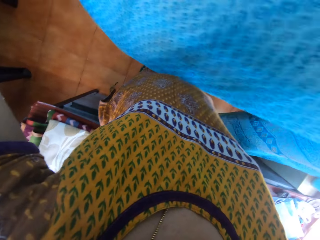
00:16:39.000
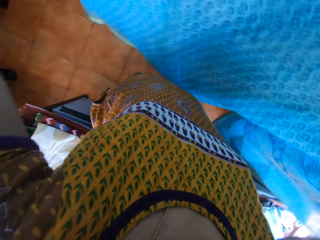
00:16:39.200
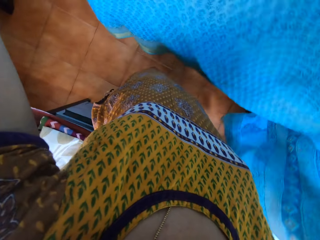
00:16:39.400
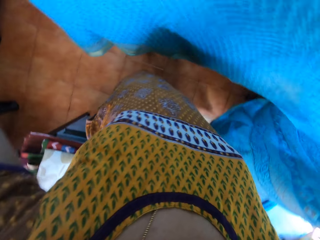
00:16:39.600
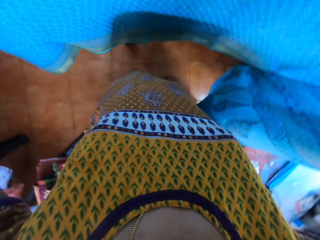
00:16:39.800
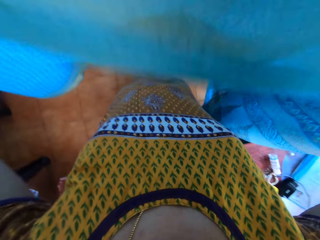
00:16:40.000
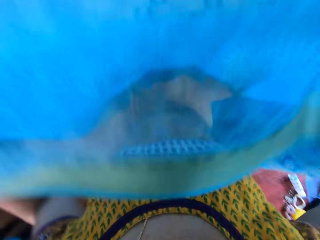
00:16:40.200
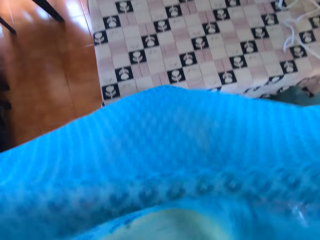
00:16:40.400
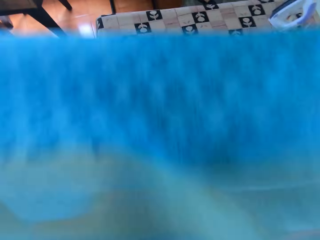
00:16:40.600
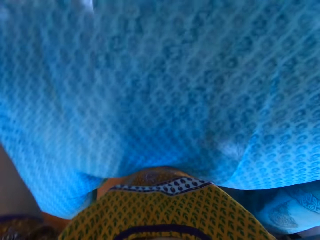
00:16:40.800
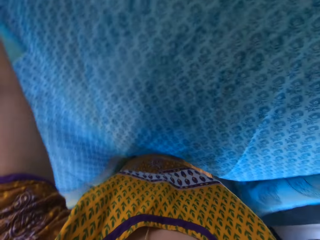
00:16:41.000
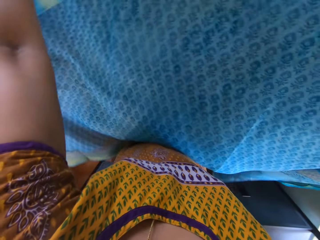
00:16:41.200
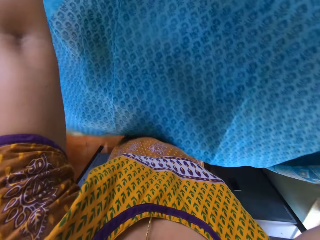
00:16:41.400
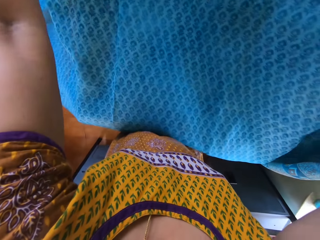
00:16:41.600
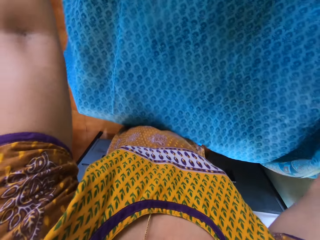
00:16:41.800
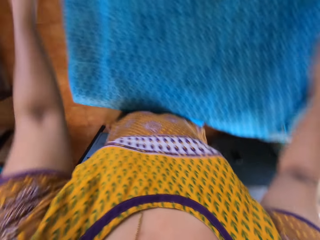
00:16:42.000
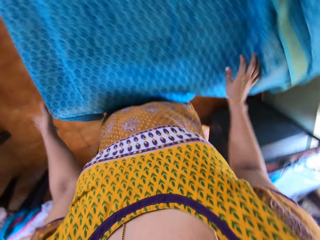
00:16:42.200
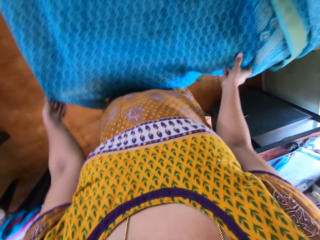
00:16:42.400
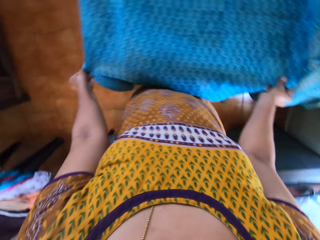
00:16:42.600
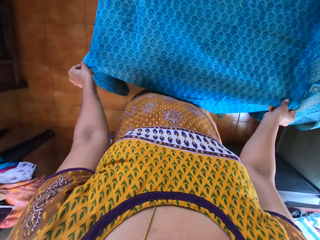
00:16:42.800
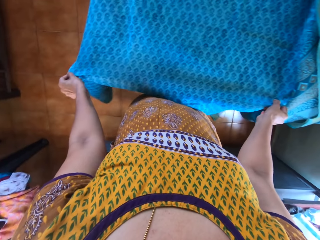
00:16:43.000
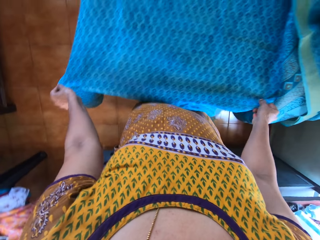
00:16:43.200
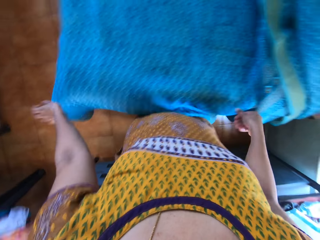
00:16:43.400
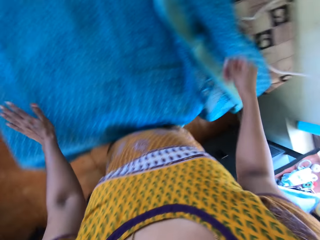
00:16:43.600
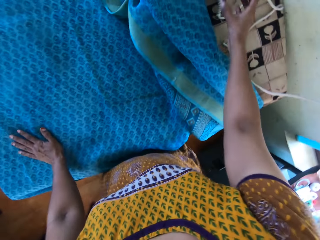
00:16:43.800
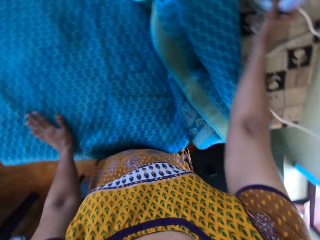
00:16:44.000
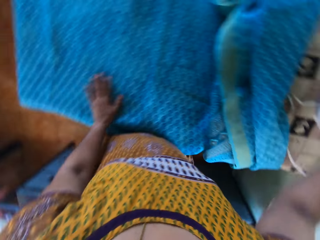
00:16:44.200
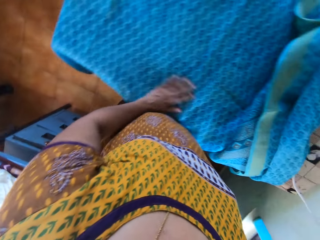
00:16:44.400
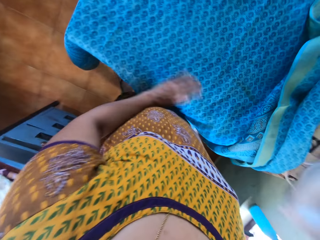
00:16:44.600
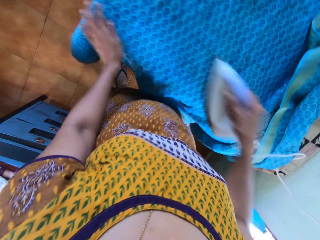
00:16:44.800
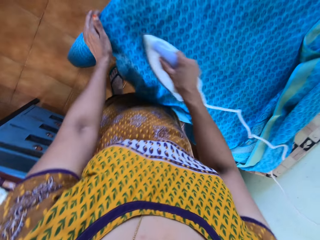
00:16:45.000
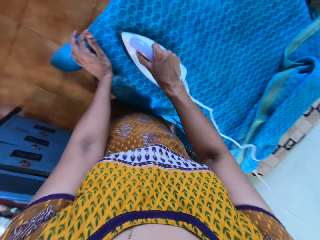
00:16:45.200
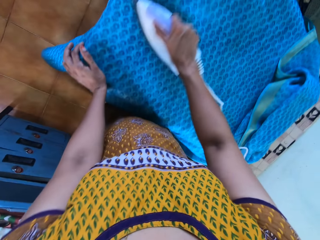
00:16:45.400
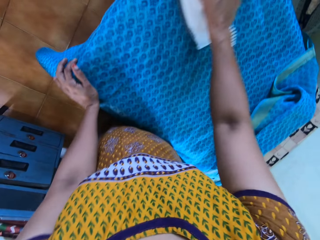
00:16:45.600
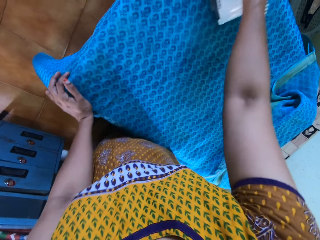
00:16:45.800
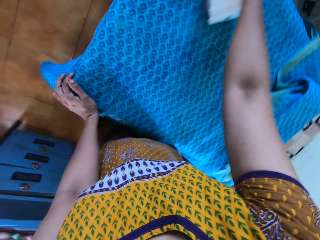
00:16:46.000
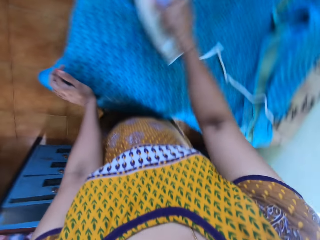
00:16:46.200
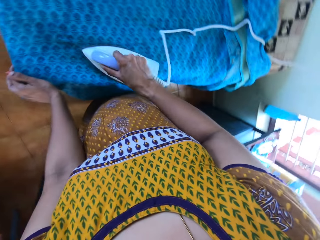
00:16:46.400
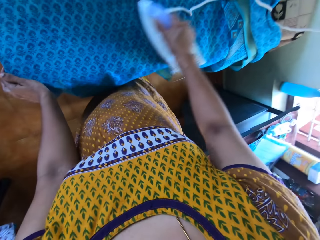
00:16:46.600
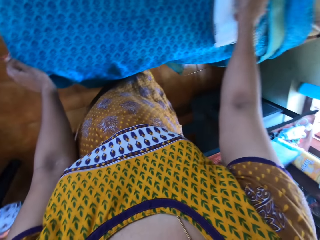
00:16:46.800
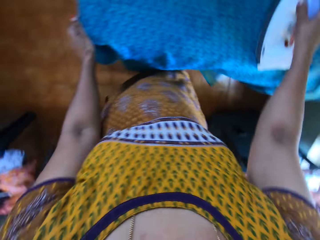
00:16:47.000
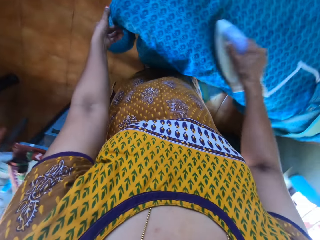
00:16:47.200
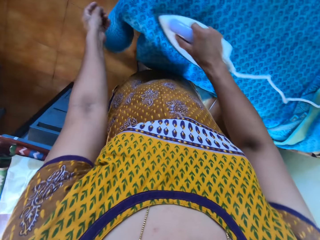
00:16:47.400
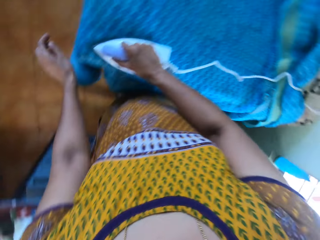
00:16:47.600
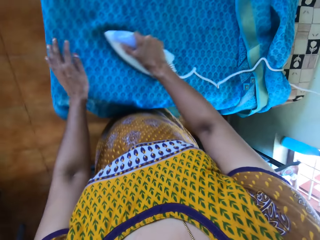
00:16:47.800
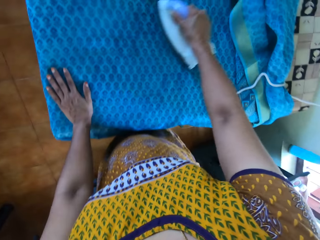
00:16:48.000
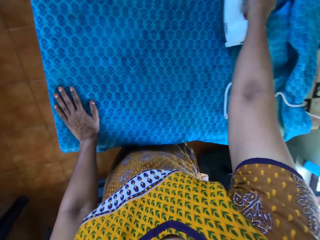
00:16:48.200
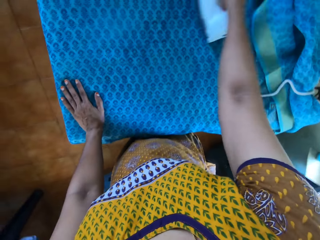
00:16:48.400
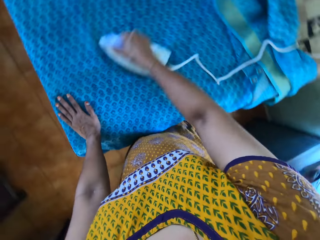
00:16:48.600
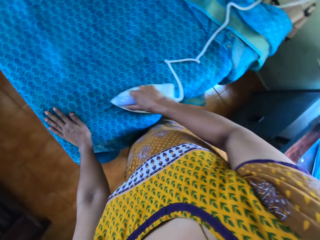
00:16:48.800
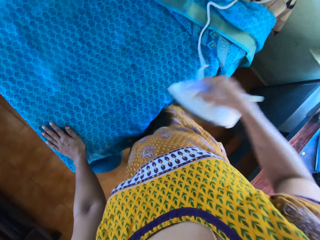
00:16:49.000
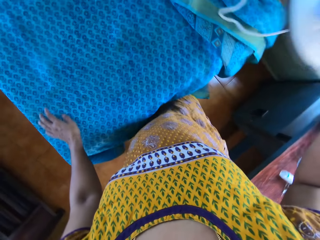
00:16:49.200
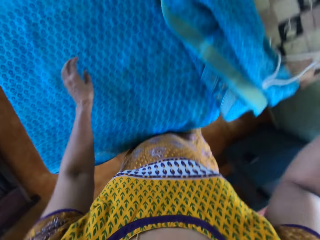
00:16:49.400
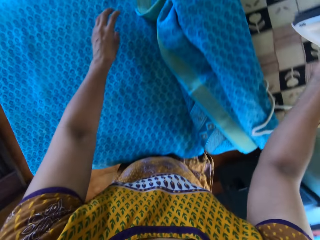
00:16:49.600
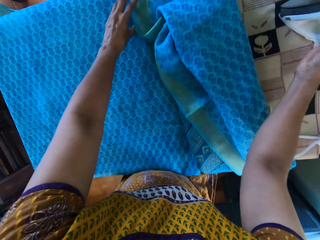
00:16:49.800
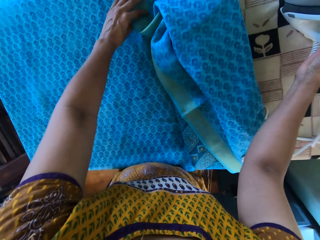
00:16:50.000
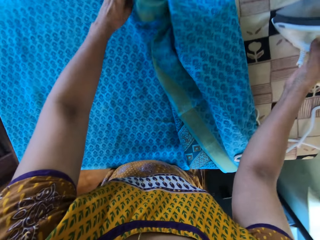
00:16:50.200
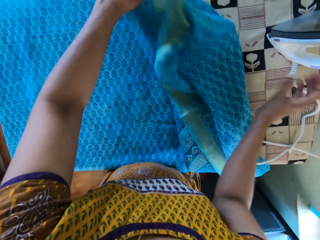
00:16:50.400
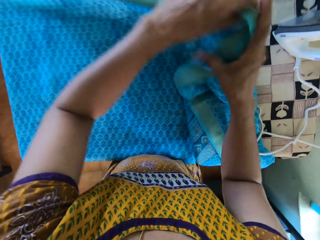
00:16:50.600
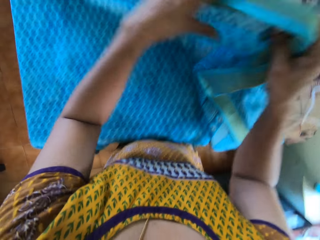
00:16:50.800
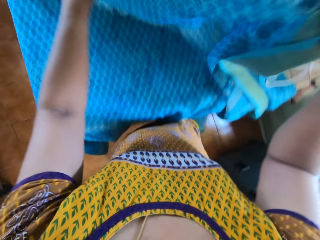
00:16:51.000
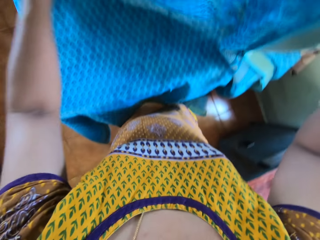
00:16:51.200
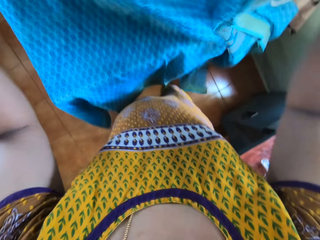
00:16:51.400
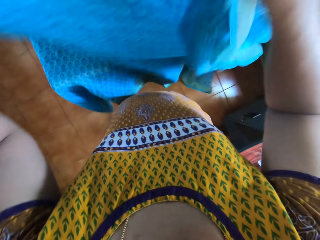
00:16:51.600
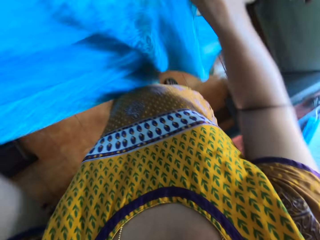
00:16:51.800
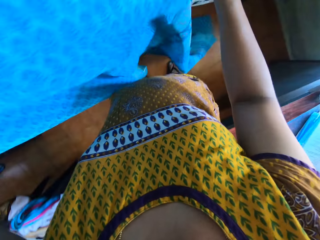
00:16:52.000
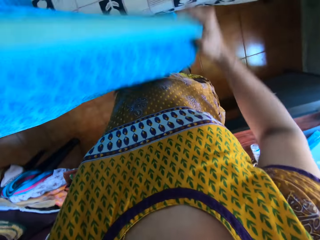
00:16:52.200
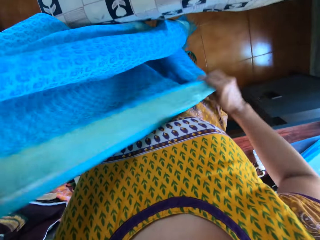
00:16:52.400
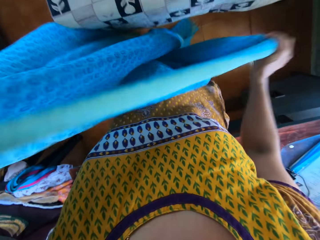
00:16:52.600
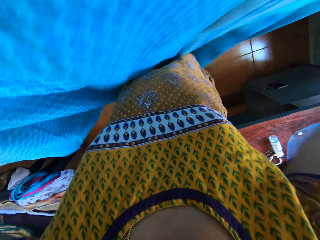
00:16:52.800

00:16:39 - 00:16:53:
The camera wearer drops the cloth on the table with both hands. She adjusts the cloth with her right hand. She picks the pressing iron from the table with her right hand. She dusts the cloth with her left hand. She irons the piece of cloth with the pressing iron in her right hand. She drops the pressing iron on the table with her right hand. She picks the cloth from the table with both hands. She aligns the cloth.

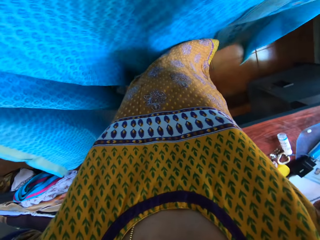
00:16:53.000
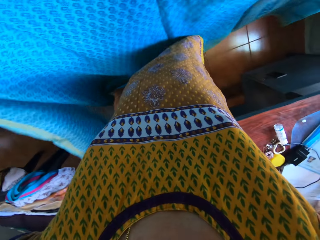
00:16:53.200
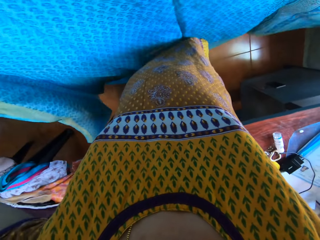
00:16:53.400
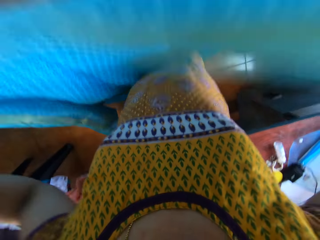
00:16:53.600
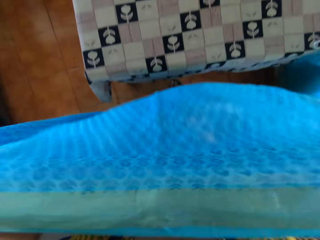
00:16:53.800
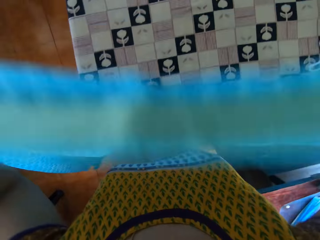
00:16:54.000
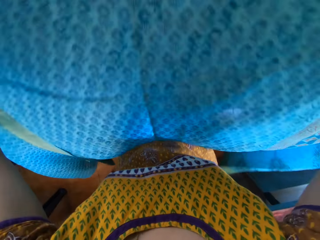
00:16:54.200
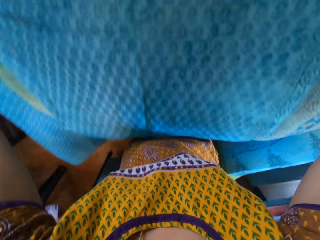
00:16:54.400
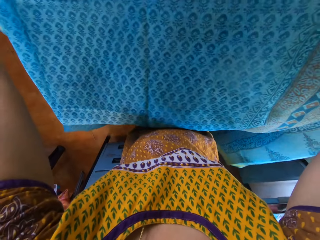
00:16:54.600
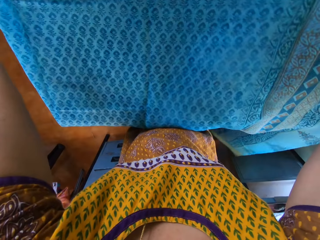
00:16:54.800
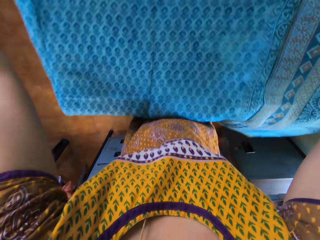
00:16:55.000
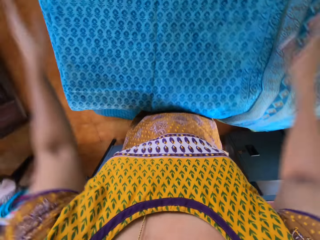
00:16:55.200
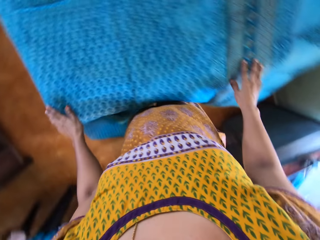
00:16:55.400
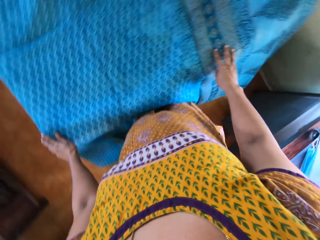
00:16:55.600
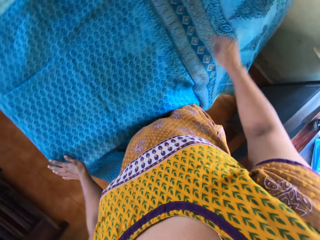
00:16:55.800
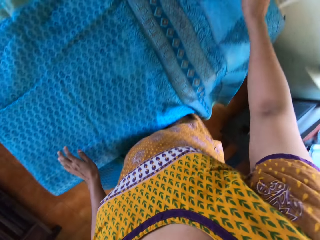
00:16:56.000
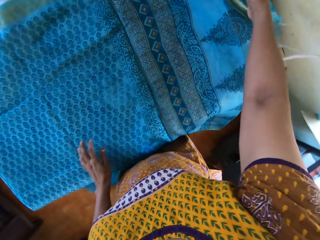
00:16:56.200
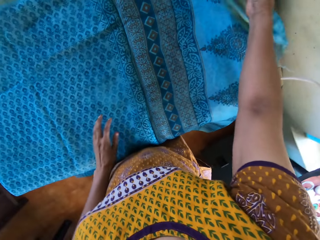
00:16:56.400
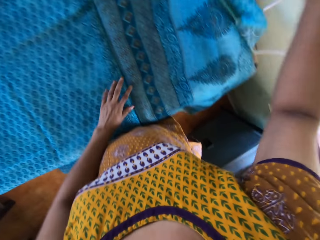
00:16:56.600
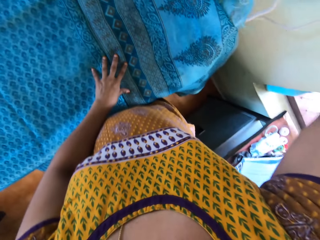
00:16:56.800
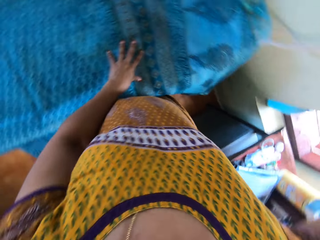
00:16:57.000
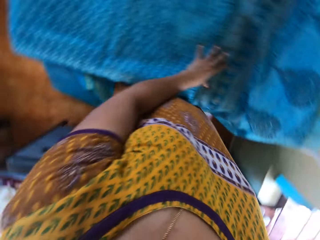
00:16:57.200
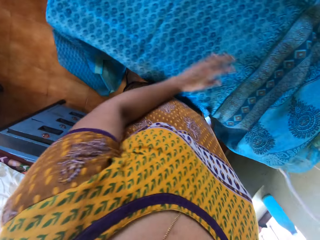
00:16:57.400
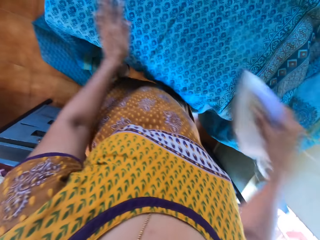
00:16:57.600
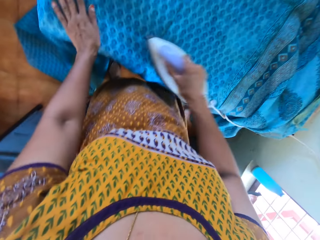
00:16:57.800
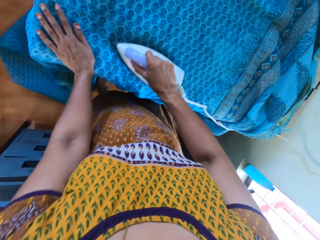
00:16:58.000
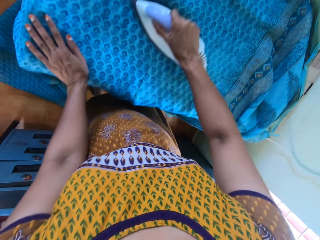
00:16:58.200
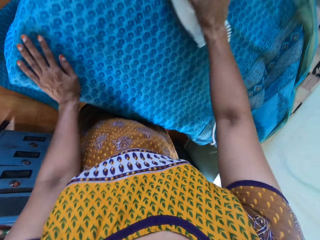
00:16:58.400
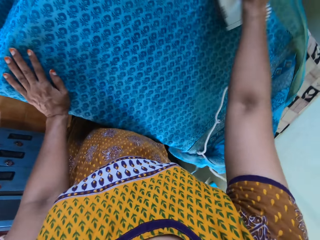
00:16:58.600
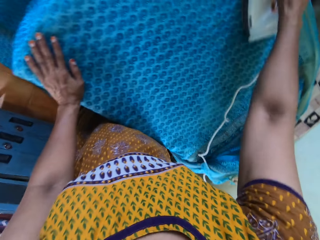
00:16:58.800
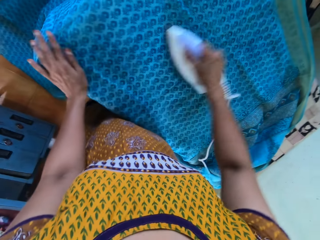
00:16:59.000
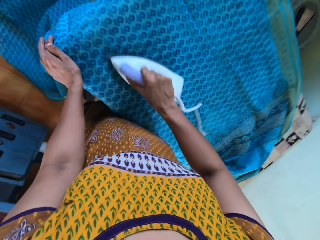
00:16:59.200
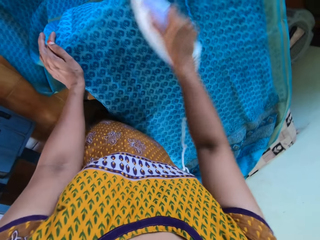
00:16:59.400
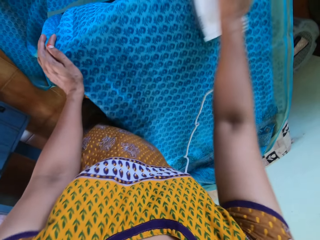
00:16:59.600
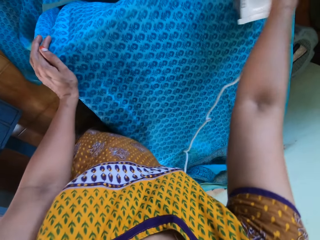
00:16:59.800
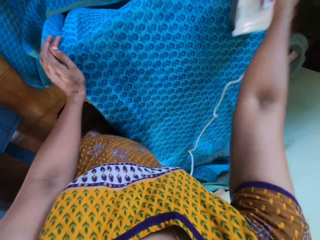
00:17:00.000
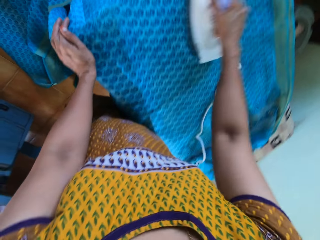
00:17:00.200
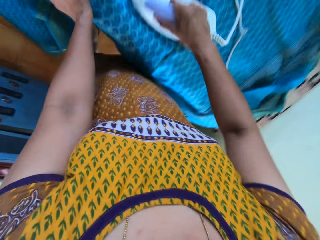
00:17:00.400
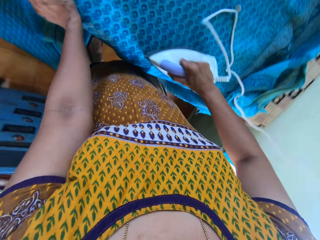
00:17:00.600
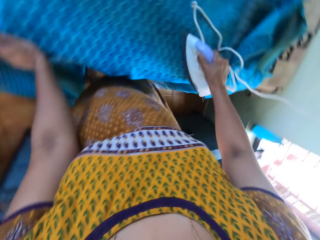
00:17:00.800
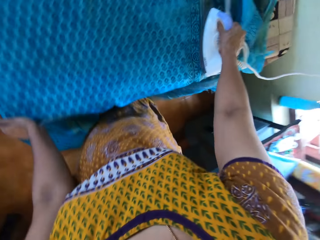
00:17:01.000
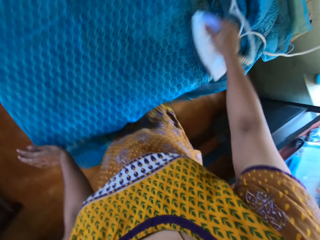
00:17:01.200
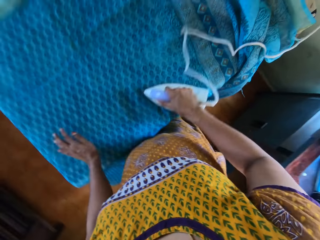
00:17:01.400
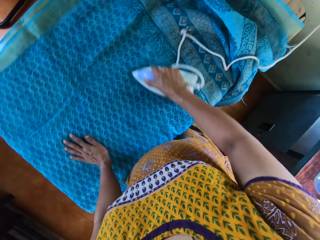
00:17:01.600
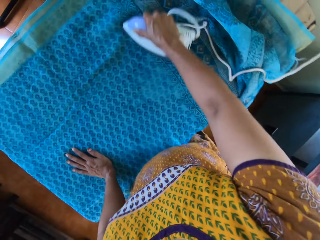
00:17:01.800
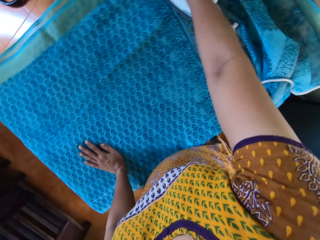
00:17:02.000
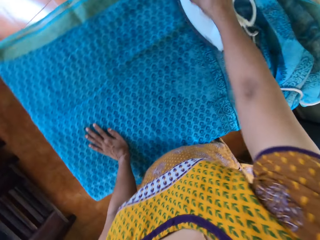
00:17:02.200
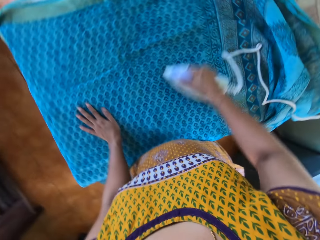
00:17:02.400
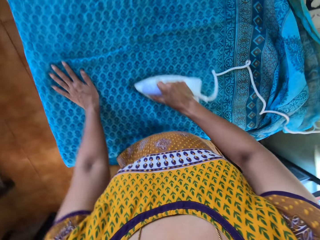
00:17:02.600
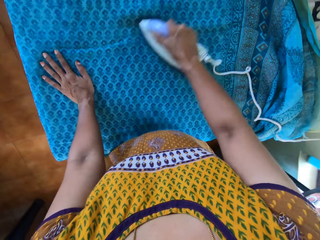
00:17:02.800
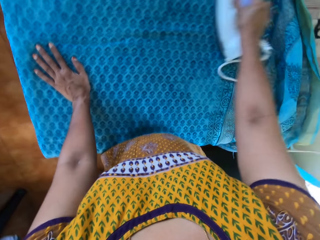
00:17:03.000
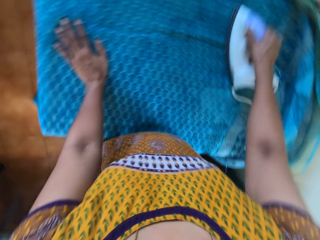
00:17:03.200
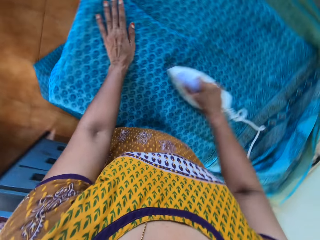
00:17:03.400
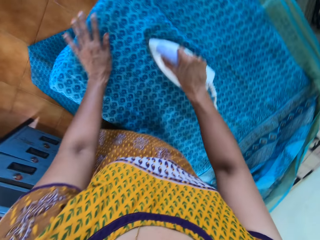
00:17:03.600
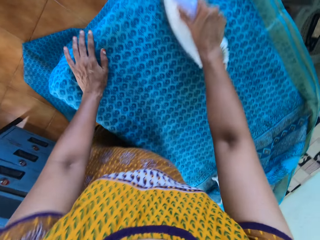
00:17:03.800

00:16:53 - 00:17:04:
The camera wearer drops the cloth on the table with both hands. She picks the pressing iron from the table with her right hand. She irons the piece of cloth with the pressing iron in her right hand.
